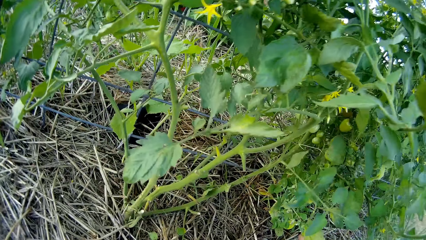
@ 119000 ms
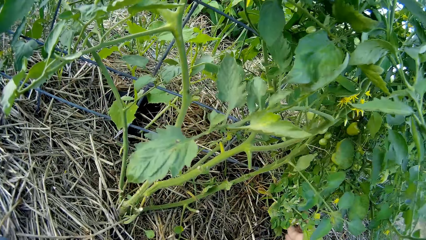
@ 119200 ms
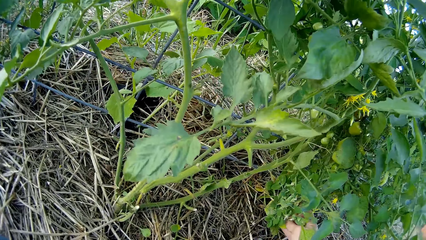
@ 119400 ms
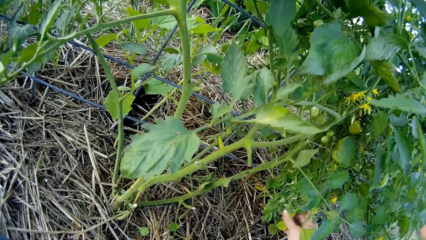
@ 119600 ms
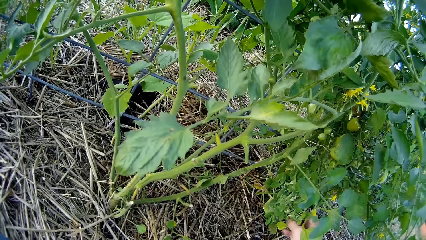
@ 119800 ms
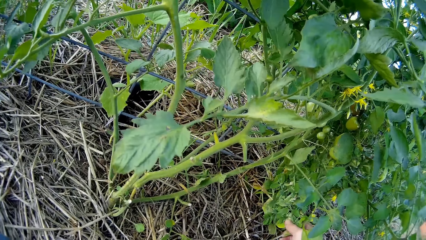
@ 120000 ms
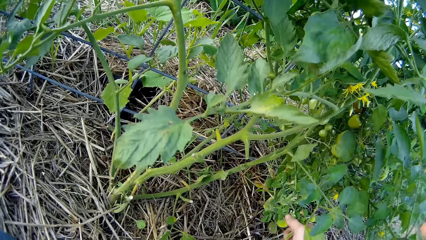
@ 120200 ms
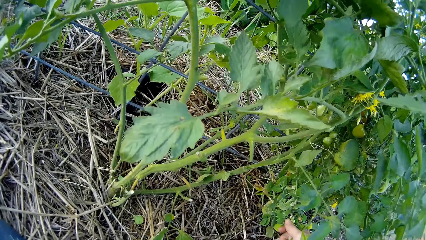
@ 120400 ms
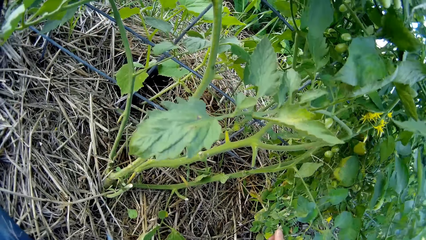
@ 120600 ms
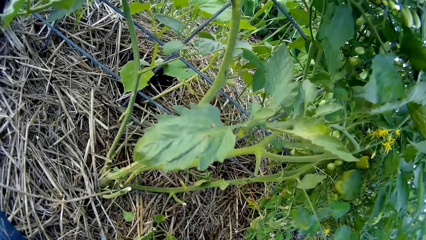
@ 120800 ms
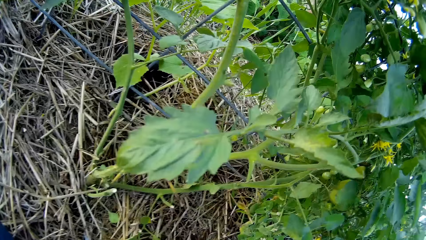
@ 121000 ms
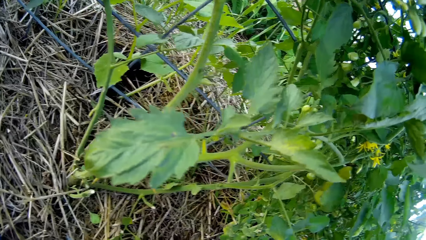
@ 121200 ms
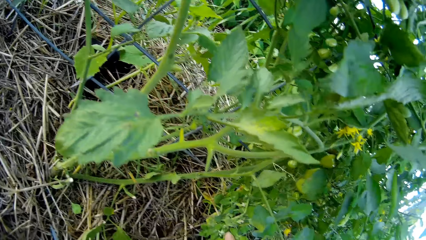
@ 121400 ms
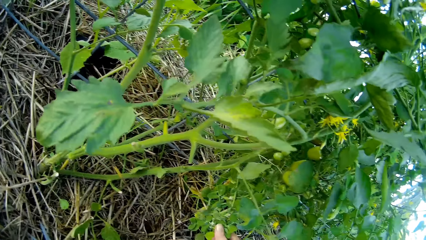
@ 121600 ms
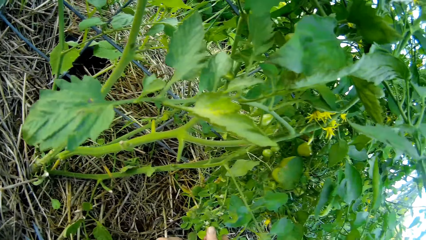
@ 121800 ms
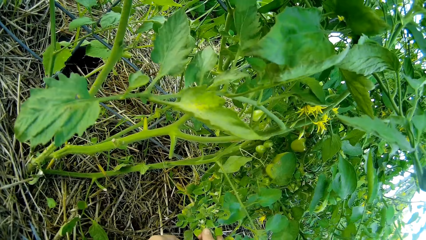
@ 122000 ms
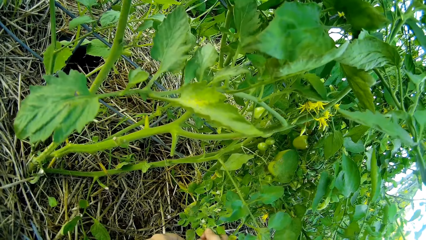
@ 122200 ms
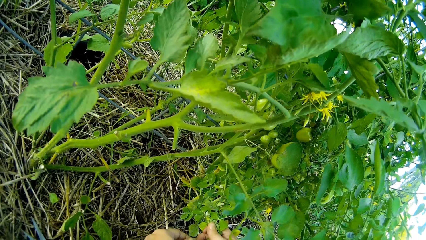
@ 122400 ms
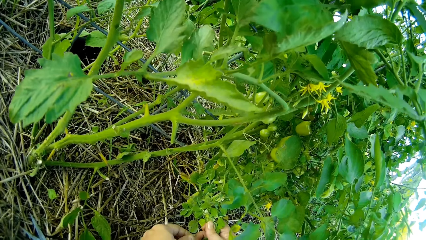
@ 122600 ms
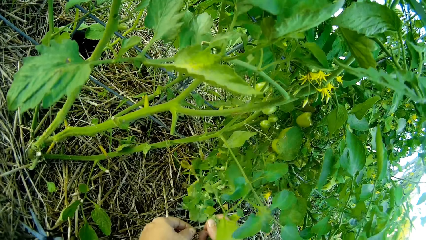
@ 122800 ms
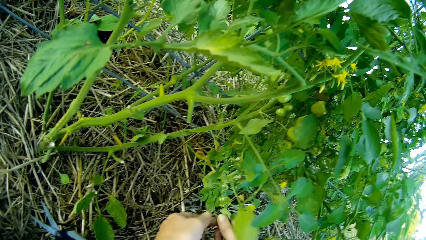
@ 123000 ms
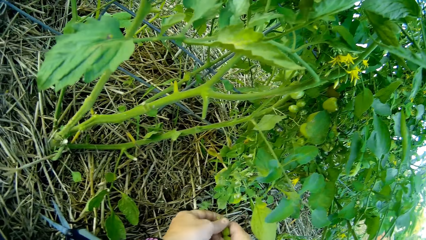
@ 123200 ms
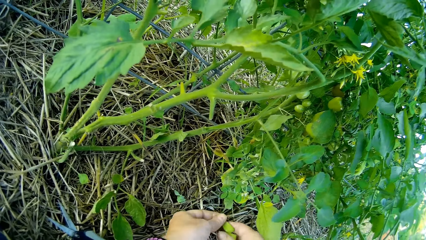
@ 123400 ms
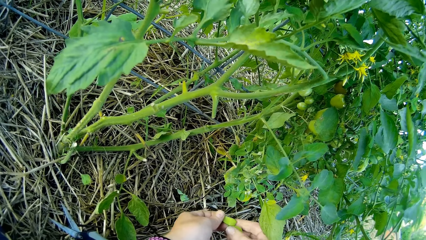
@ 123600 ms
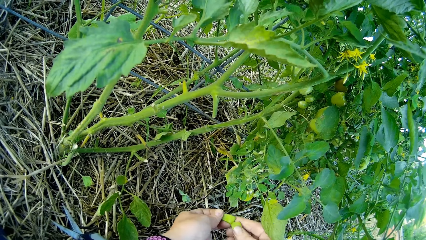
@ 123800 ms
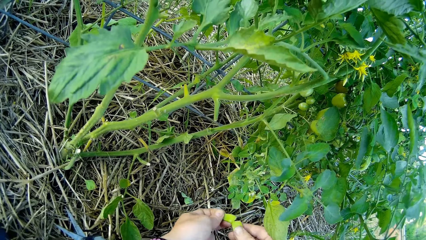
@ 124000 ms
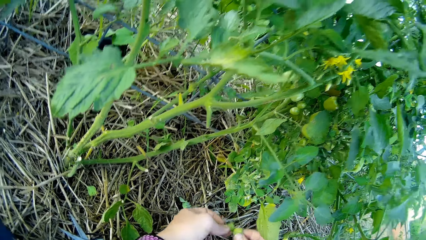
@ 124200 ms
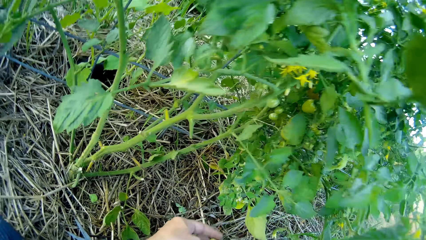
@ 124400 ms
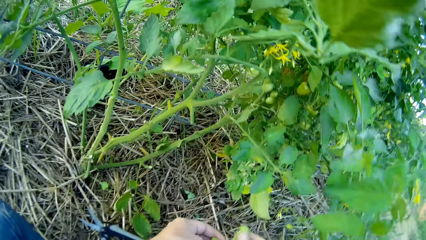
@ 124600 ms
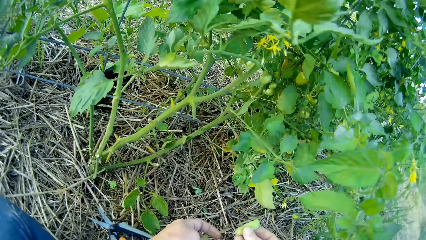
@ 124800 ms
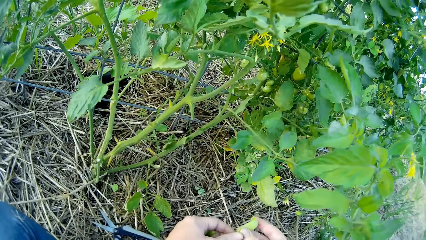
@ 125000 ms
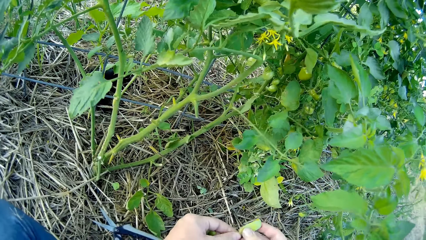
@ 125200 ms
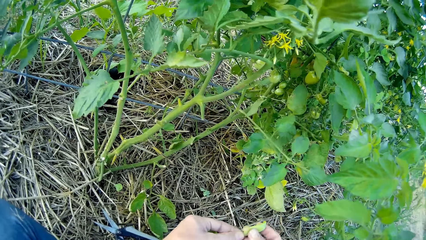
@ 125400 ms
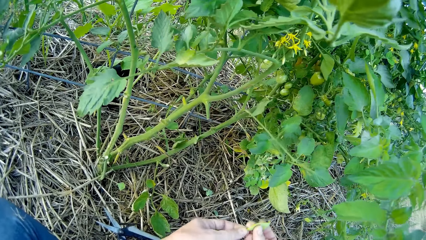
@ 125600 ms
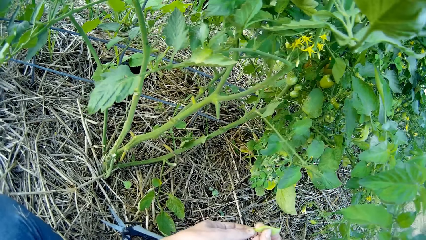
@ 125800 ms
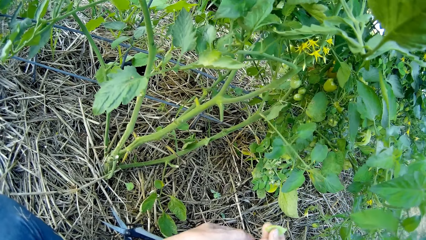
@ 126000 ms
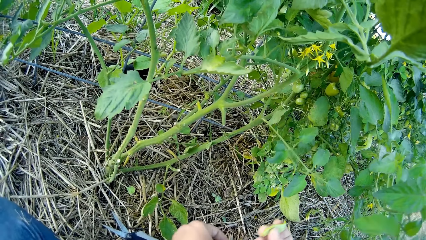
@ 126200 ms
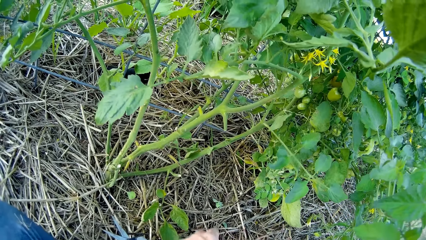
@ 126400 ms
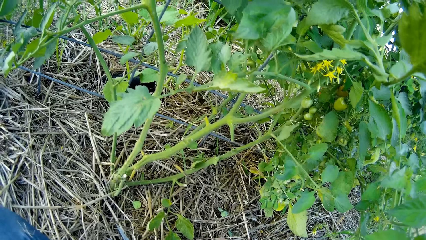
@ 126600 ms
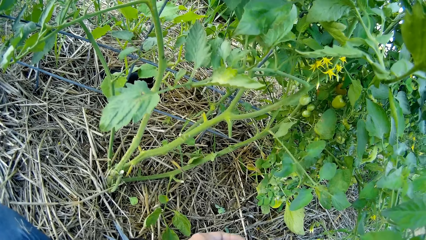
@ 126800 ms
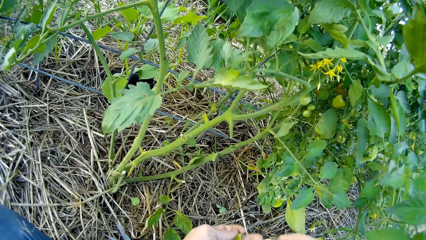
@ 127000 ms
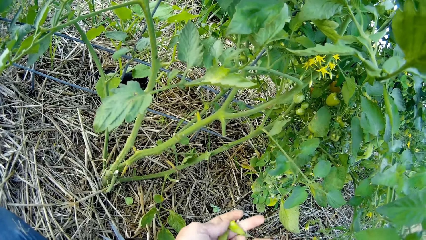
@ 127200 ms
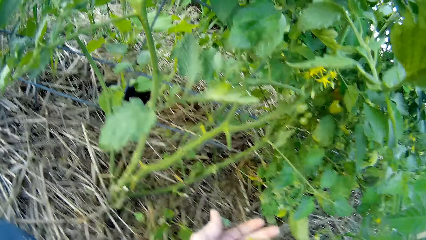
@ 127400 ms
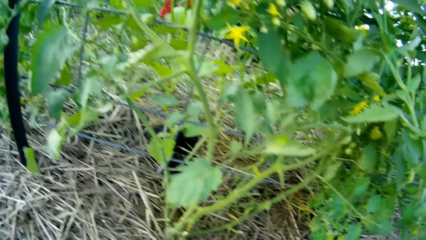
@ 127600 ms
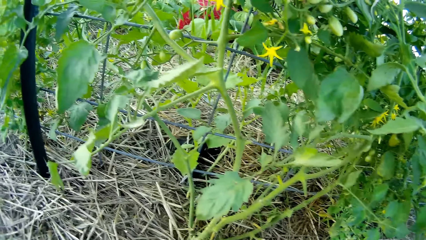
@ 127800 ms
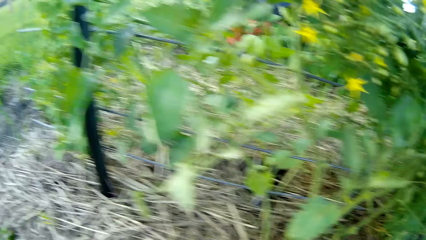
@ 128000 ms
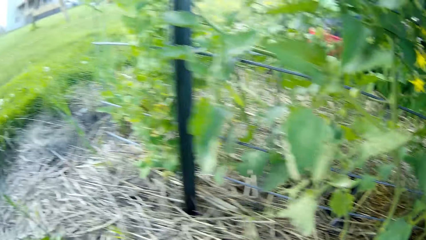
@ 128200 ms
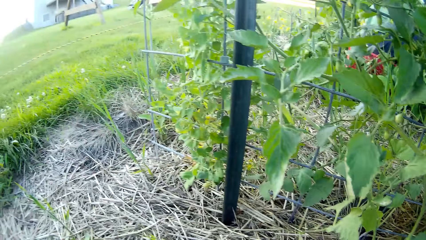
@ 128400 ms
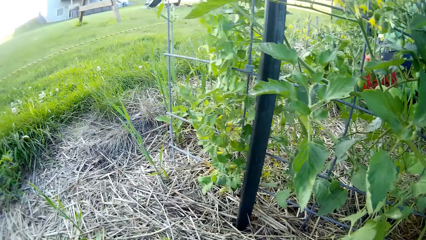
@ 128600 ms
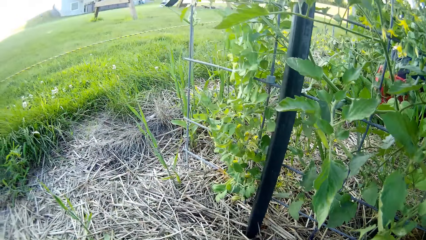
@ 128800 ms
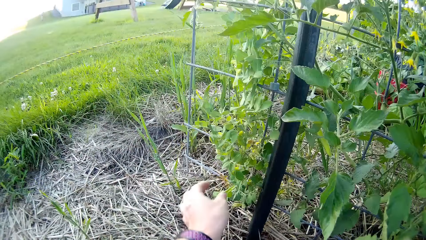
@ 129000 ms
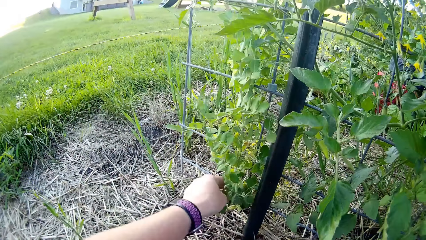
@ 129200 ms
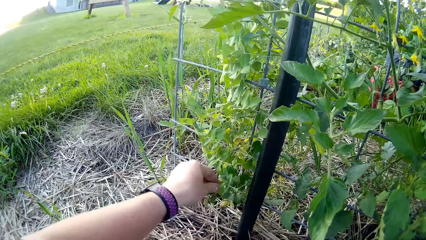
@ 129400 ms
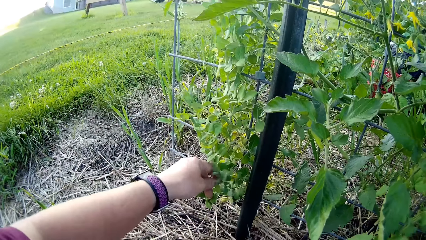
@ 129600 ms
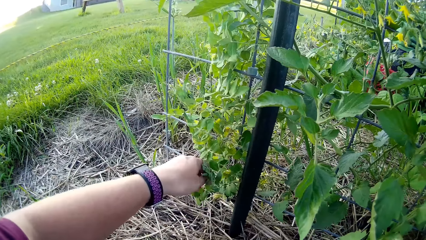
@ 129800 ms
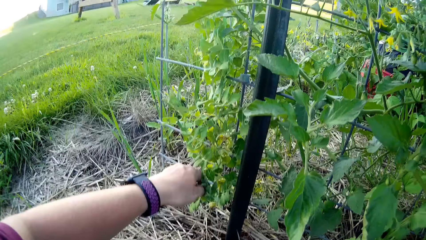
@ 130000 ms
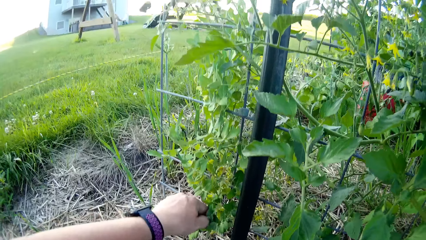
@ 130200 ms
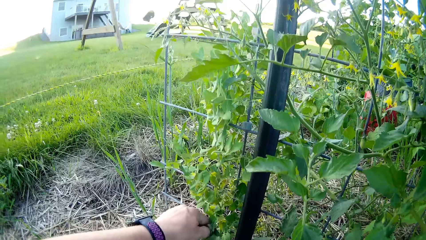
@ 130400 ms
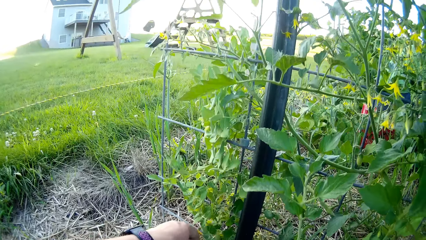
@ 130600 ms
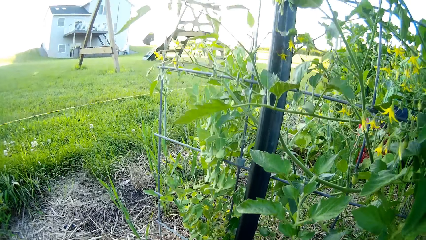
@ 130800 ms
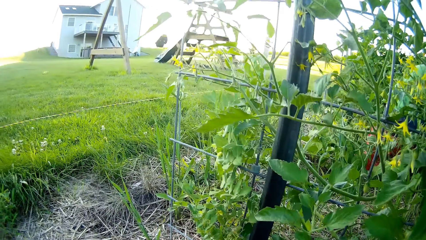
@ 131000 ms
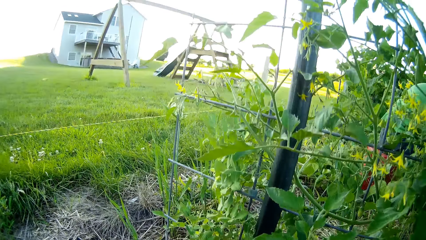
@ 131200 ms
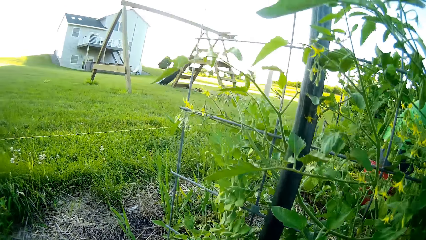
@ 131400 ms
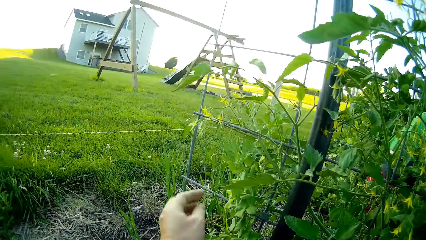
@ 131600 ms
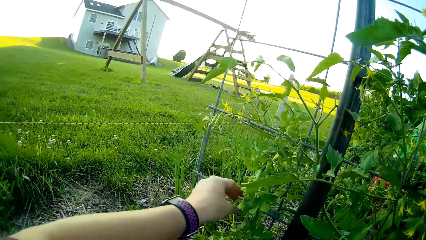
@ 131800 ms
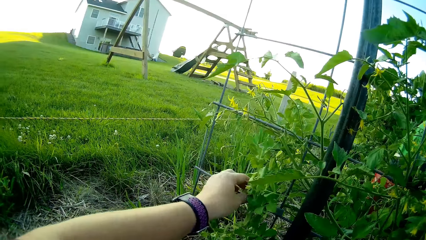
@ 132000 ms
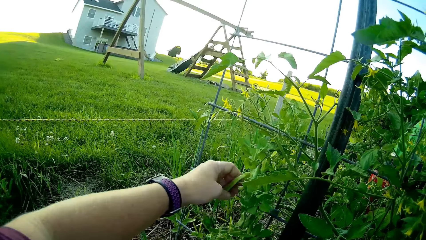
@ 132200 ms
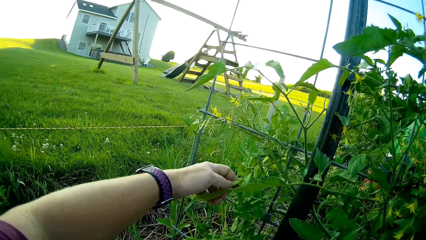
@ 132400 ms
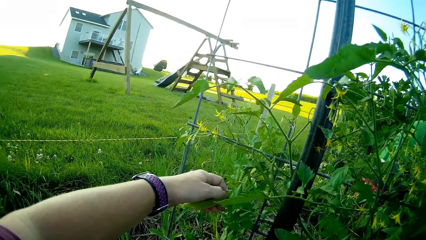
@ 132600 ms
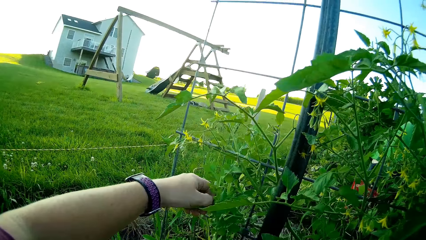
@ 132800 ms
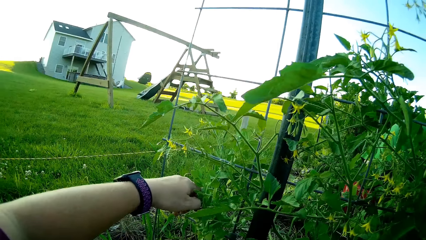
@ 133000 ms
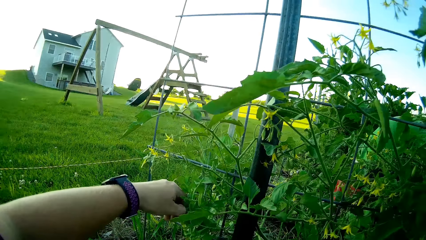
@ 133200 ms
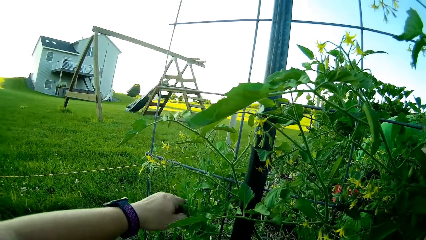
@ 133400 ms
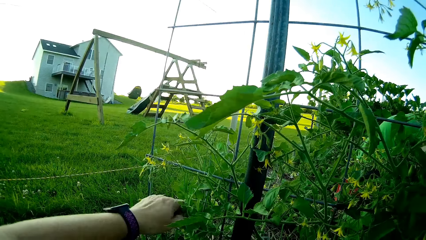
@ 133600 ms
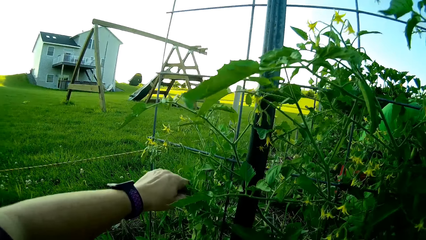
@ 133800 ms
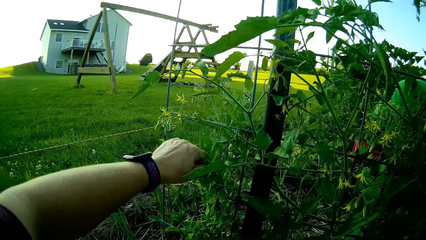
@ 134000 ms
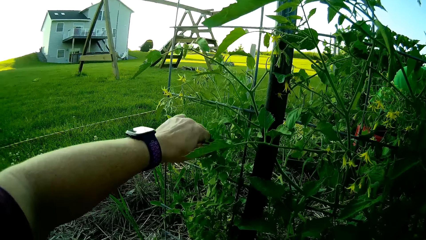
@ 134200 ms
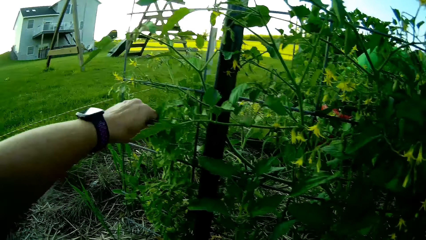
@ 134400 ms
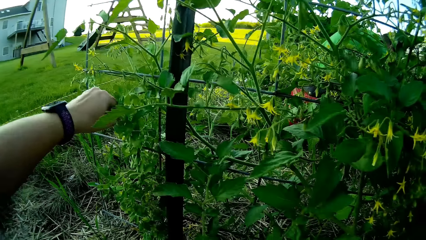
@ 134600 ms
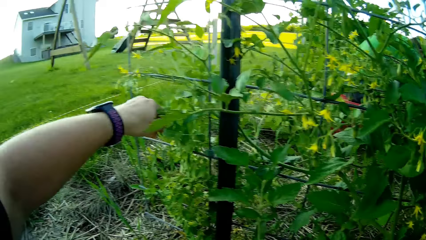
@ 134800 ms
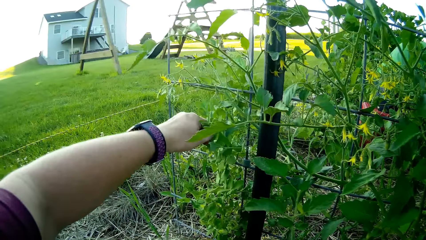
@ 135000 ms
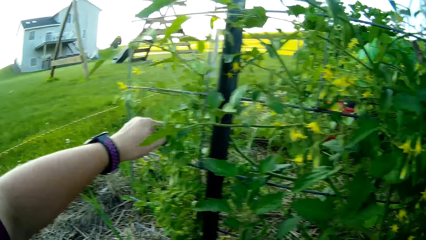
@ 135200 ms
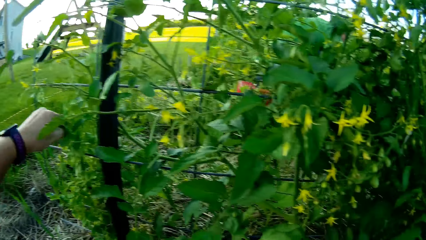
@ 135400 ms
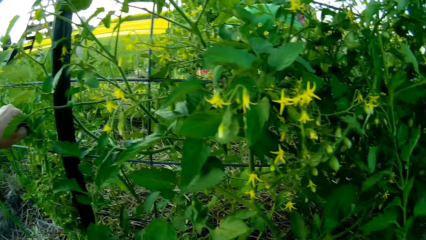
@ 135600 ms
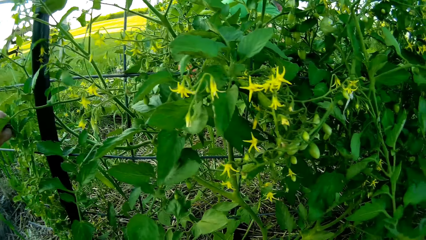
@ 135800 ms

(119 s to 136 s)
The camera wearer prunes the tomato plant in the garden.
